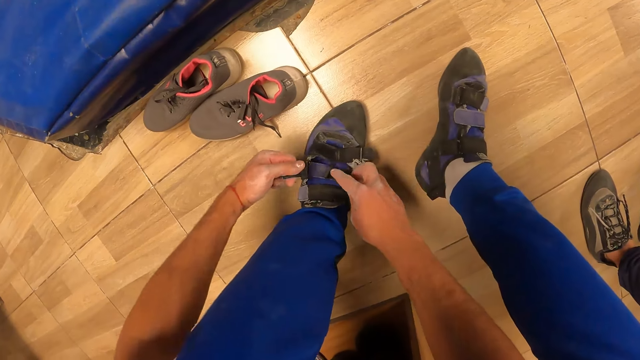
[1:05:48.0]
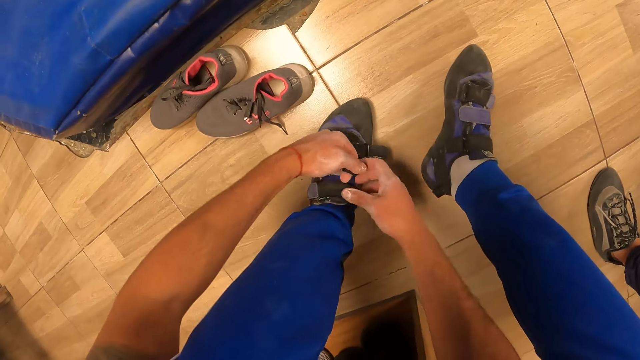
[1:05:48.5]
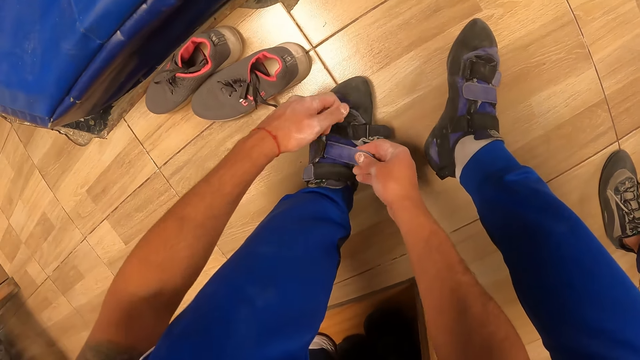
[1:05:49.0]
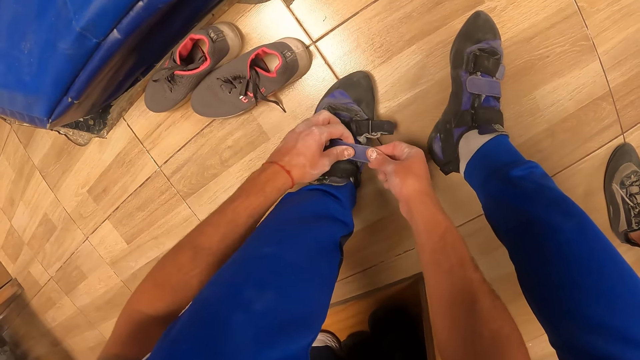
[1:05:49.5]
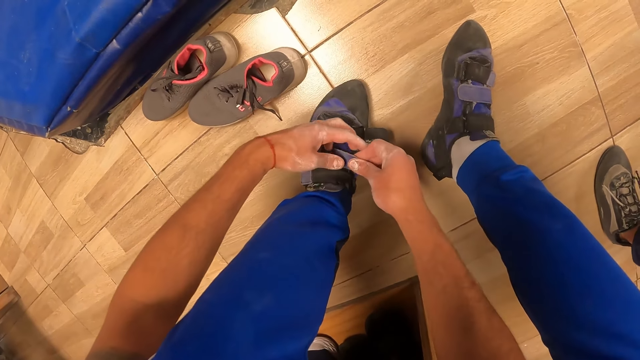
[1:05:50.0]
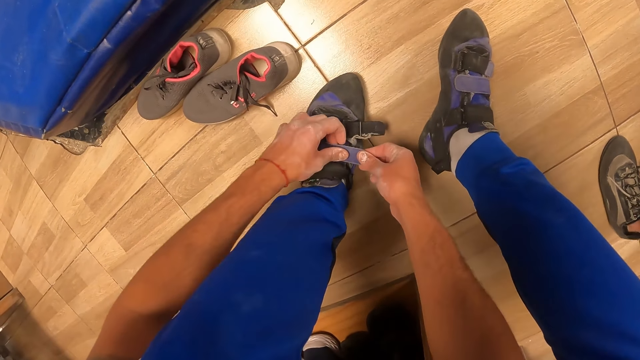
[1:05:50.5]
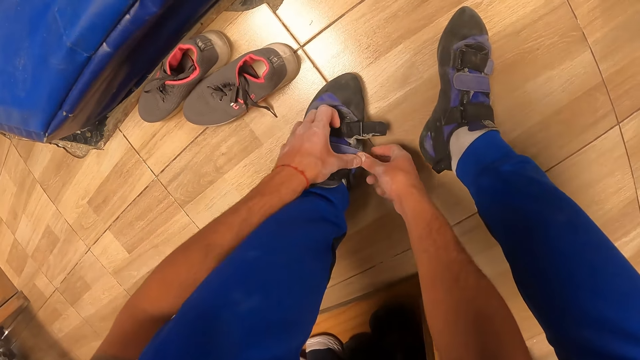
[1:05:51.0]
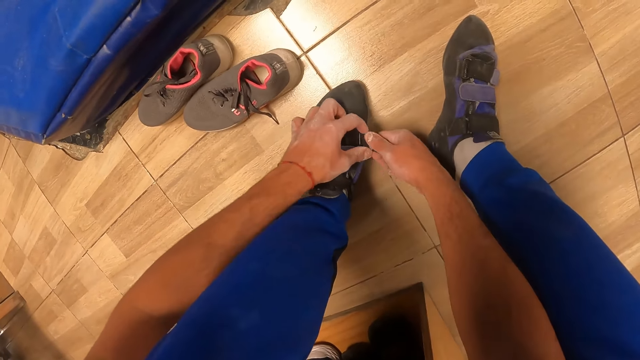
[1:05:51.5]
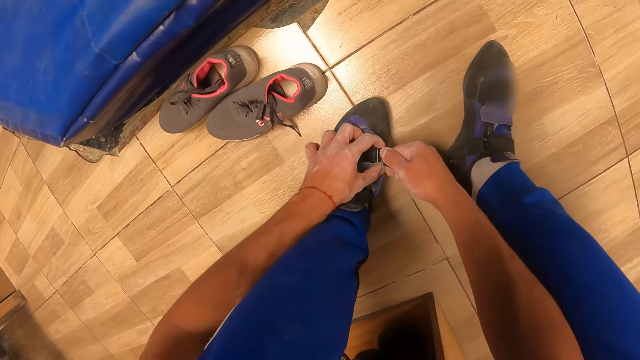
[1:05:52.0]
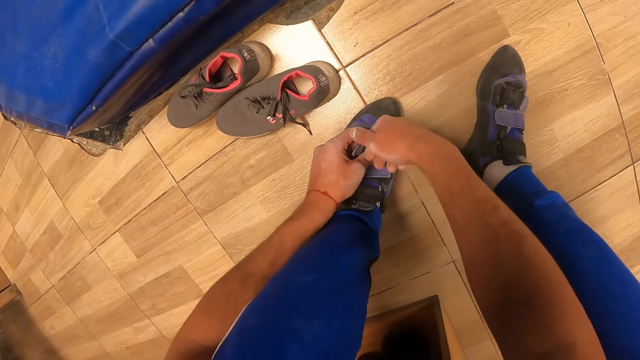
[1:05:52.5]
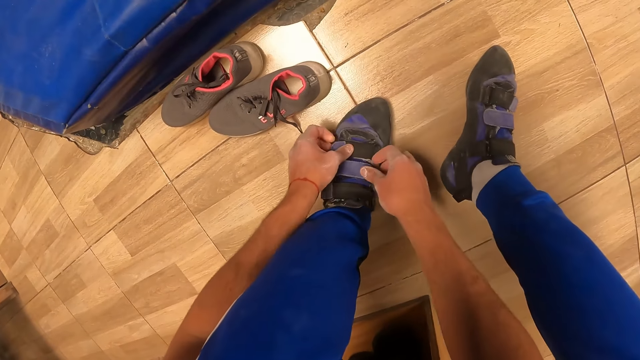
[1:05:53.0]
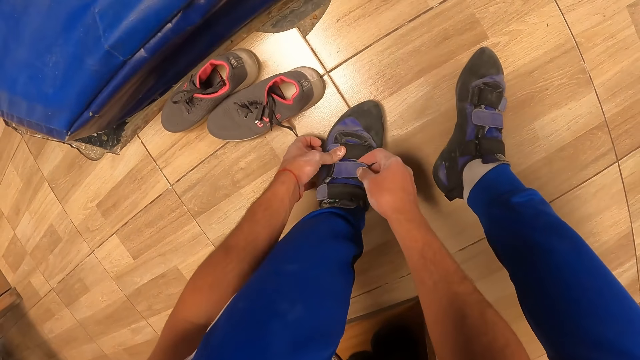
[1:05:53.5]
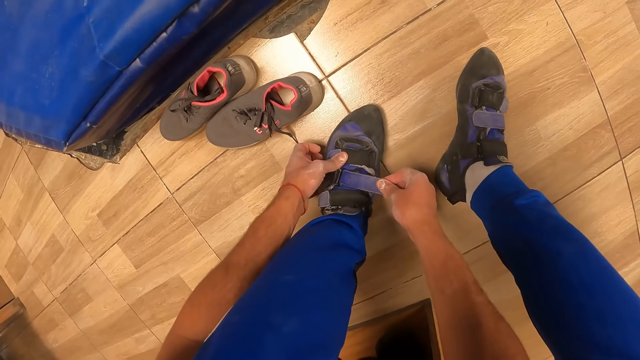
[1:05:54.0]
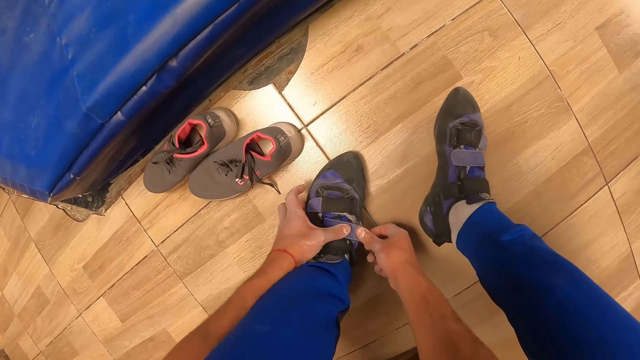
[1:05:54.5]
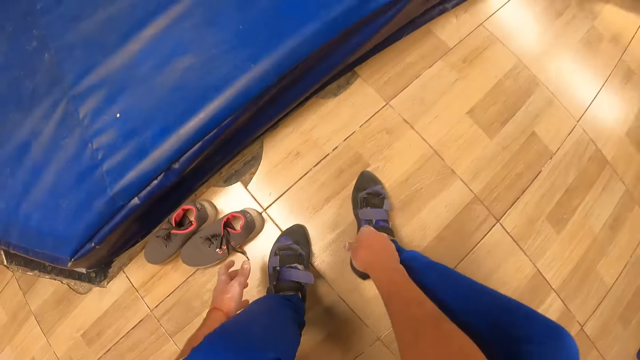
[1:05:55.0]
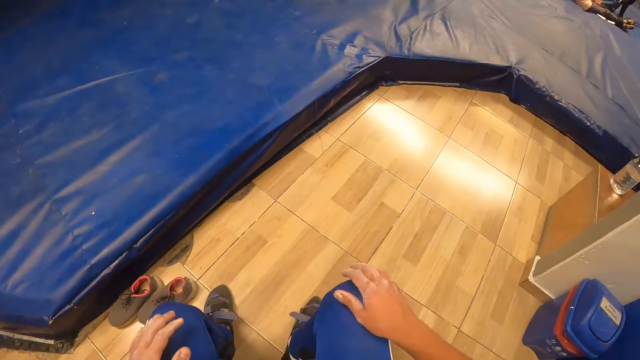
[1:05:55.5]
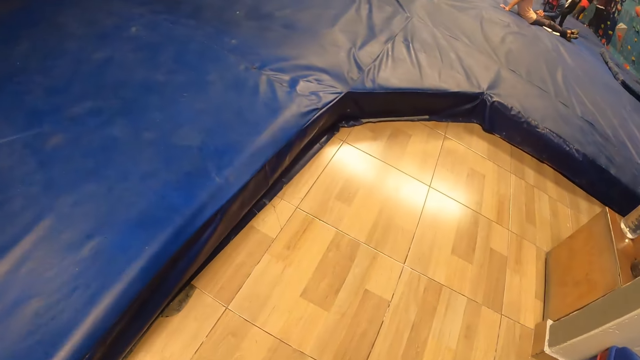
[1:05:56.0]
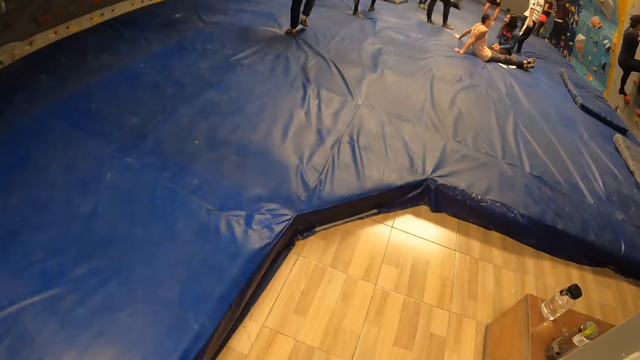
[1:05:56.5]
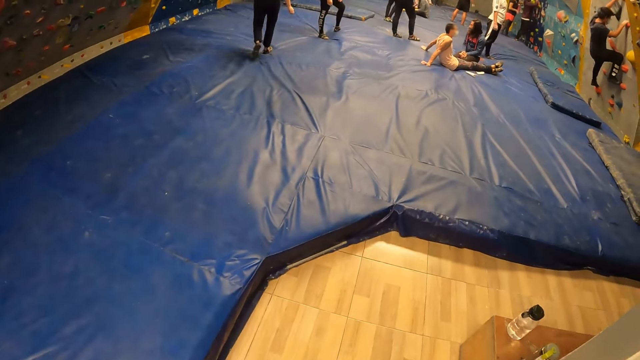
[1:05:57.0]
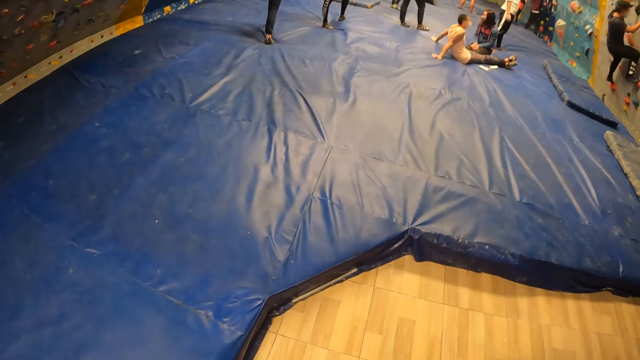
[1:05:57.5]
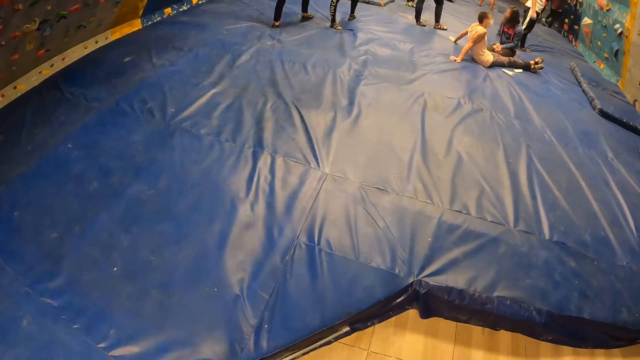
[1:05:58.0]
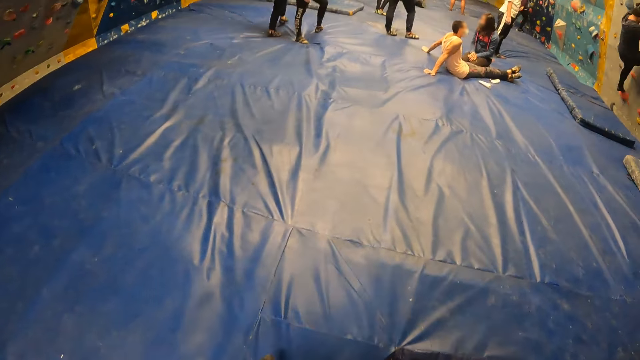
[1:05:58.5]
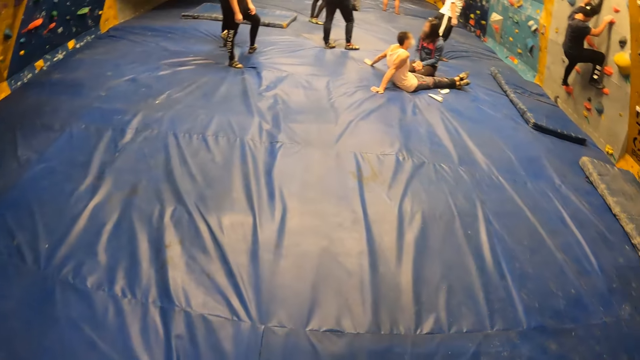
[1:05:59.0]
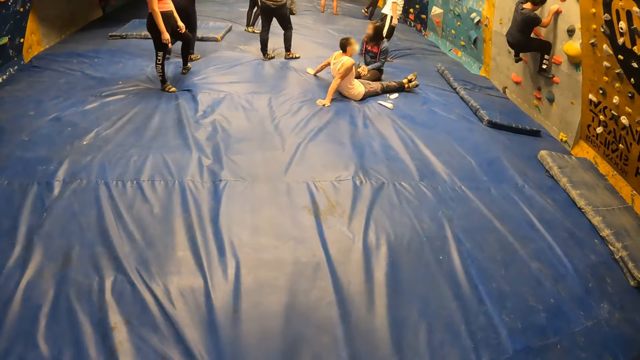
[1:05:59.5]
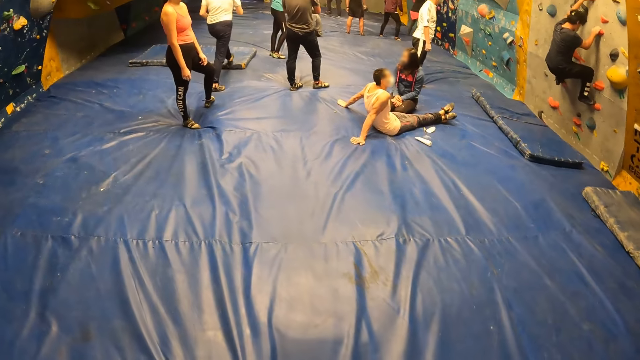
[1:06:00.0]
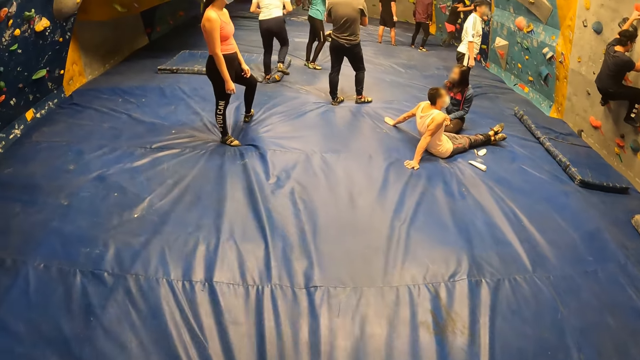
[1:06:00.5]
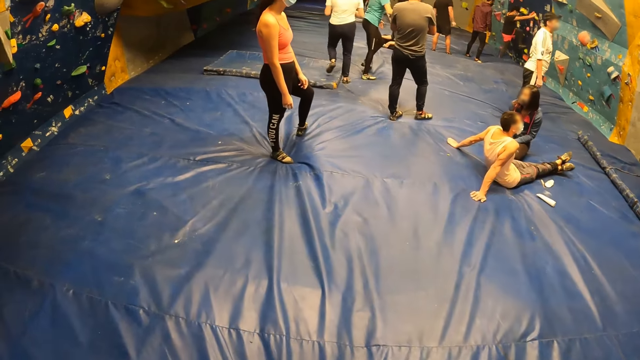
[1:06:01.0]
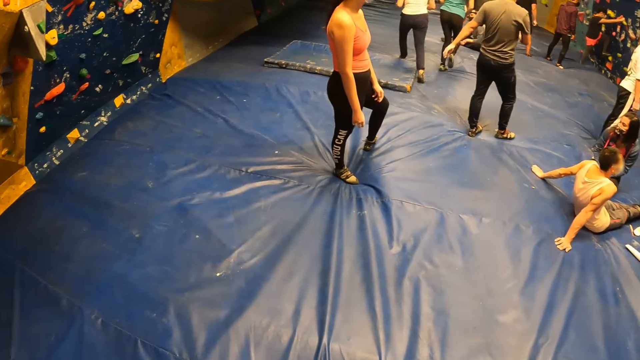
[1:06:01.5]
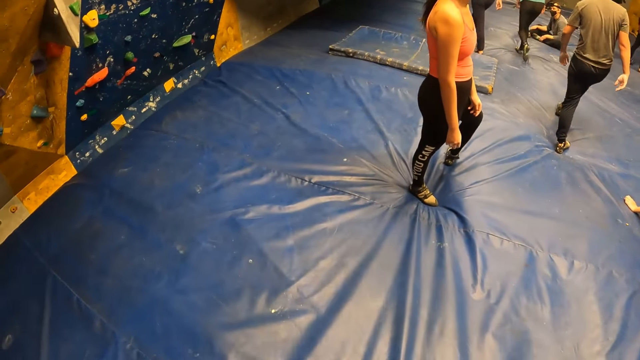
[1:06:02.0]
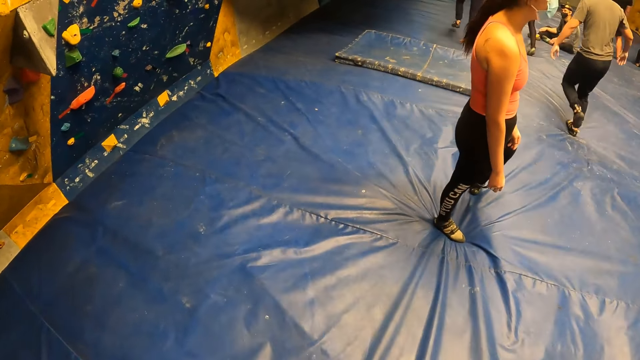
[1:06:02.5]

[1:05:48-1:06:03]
The camera wearer stands up from the bench. They walk towards a room wall.

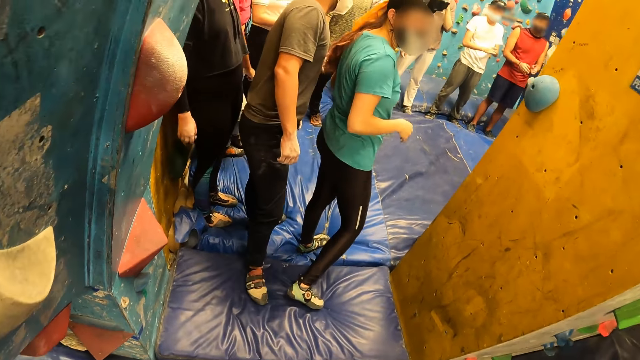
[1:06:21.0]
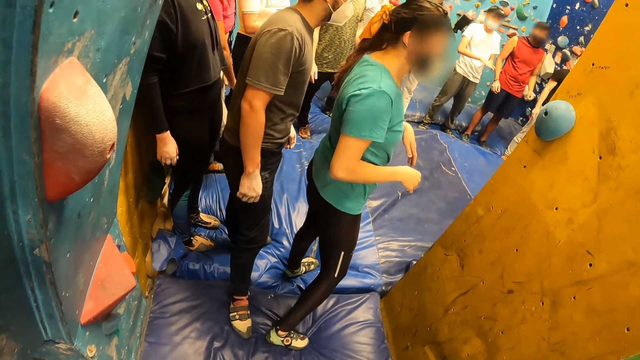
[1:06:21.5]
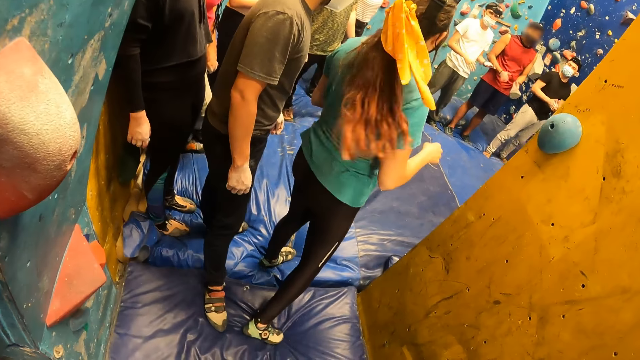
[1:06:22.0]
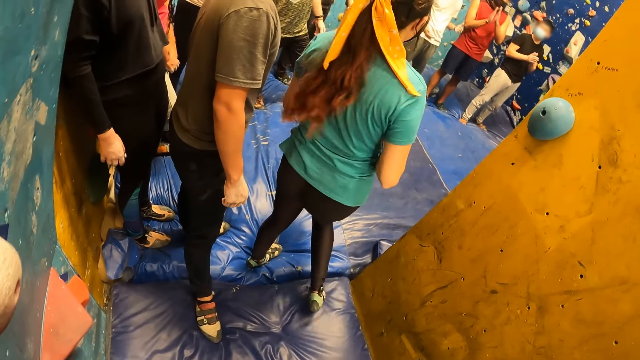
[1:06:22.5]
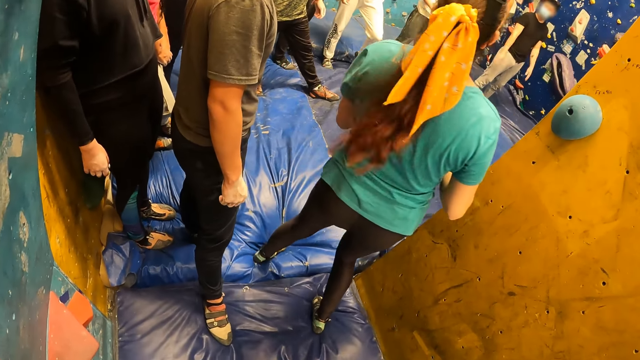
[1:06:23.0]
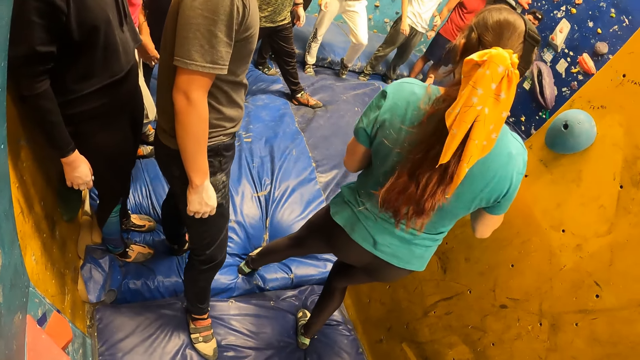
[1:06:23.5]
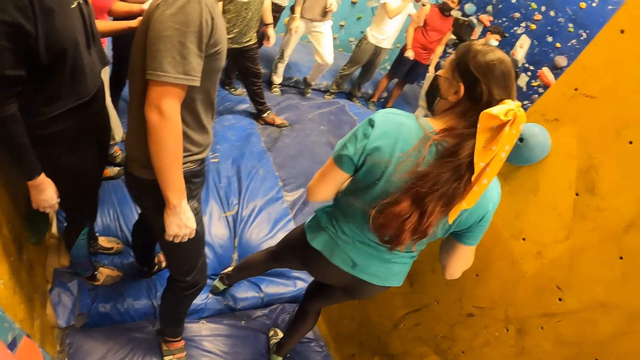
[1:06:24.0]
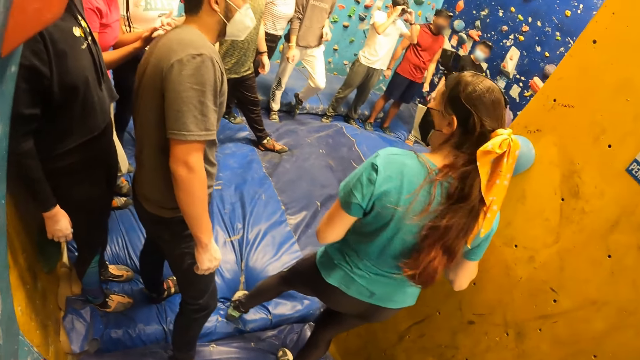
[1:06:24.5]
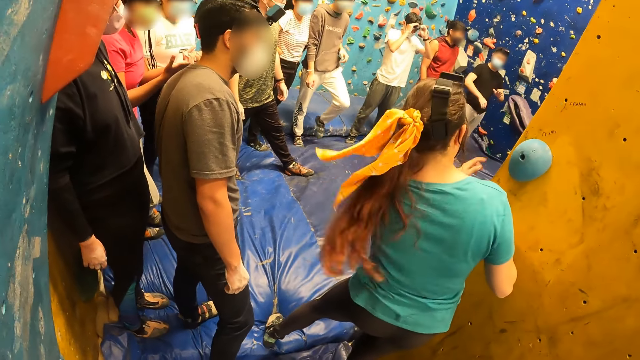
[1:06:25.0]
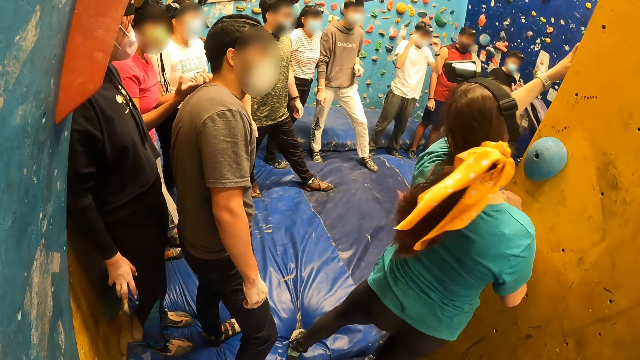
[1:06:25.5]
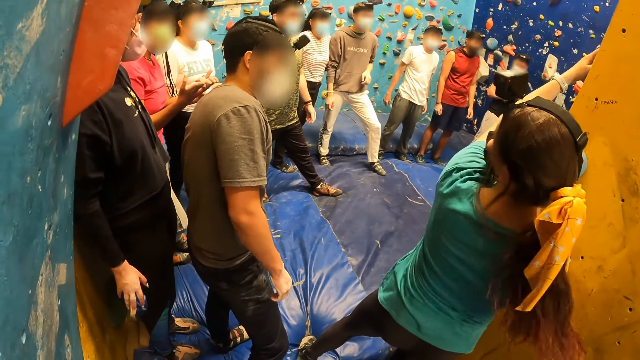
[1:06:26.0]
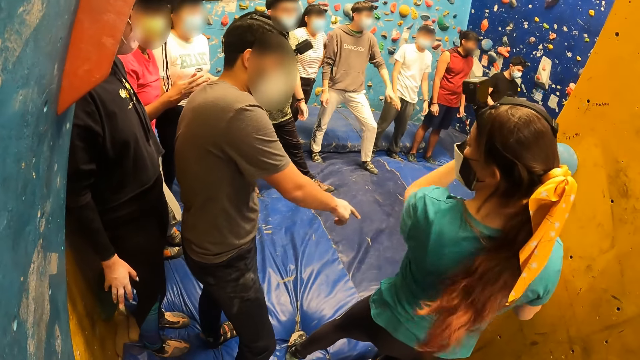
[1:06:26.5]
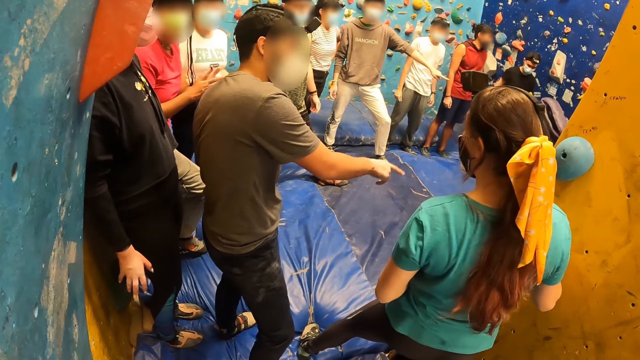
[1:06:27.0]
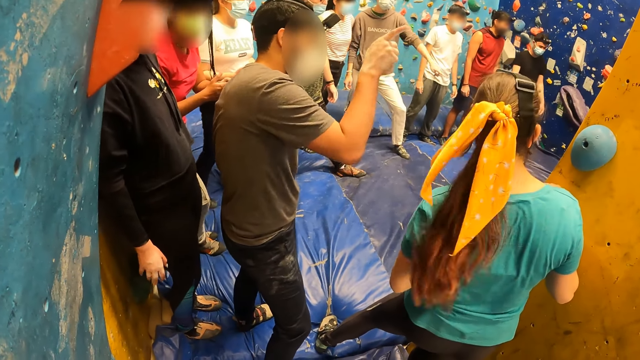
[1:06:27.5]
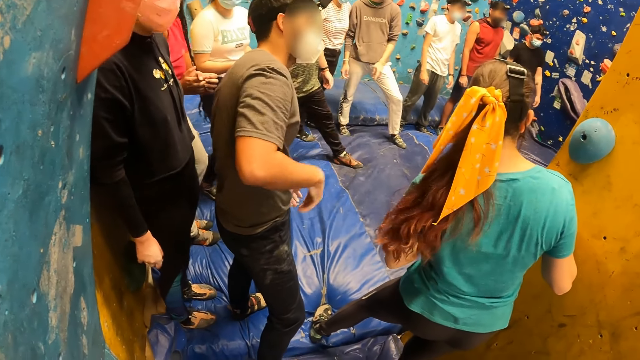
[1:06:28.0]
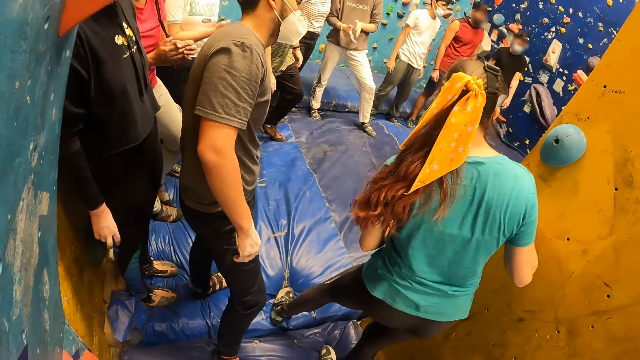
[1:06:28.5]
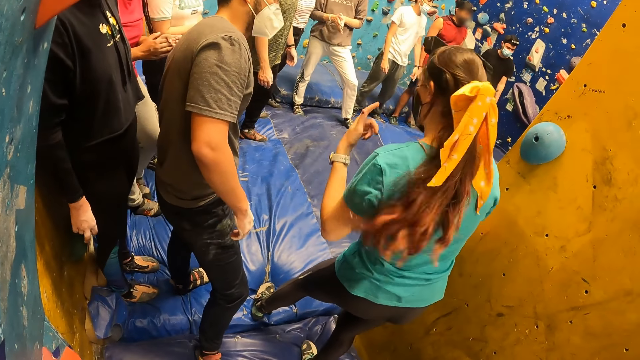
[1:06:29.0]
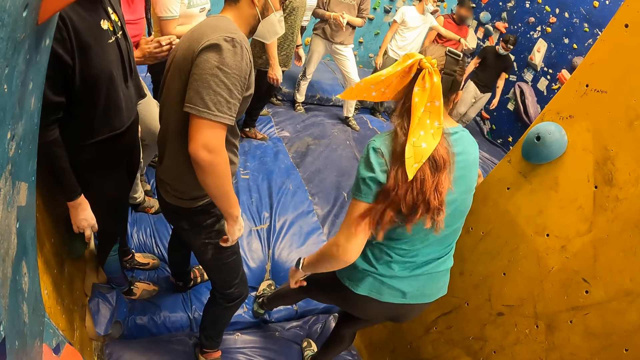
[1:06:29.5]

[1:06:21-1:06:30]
The camera wearer stands beside a lady and a man. They look around.
